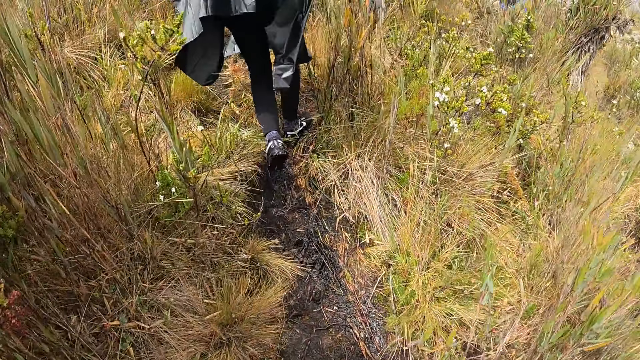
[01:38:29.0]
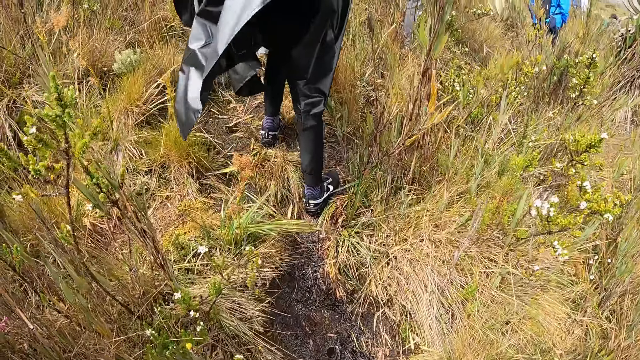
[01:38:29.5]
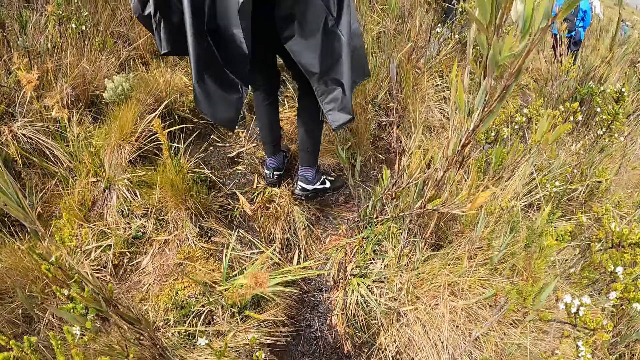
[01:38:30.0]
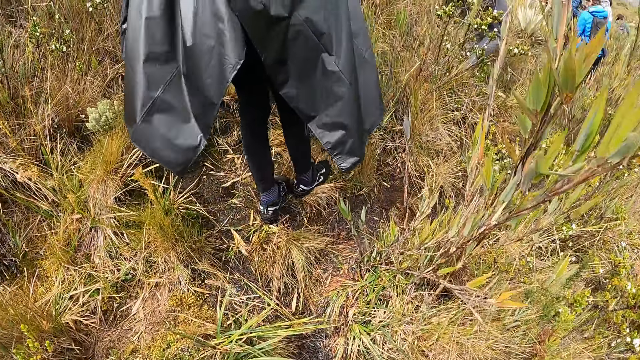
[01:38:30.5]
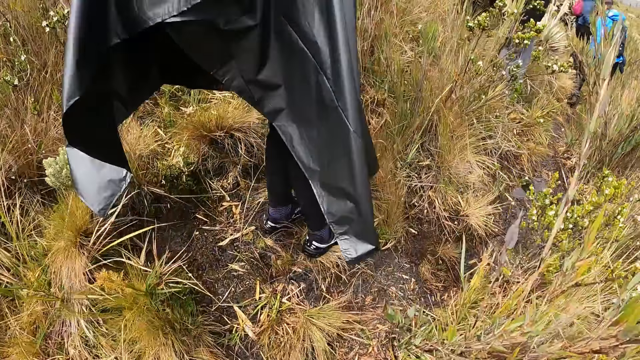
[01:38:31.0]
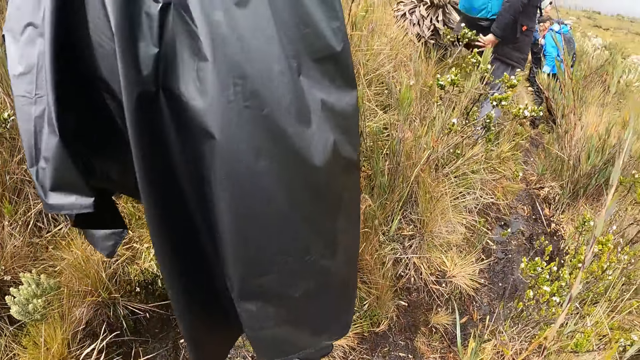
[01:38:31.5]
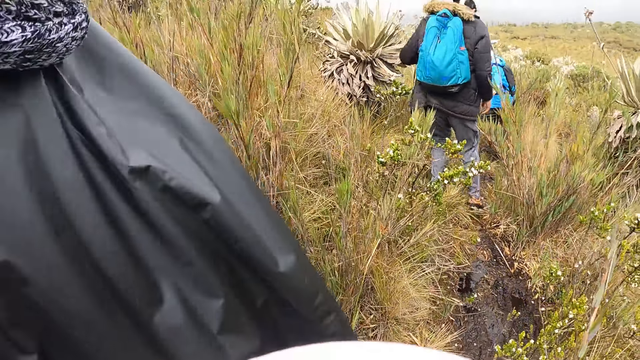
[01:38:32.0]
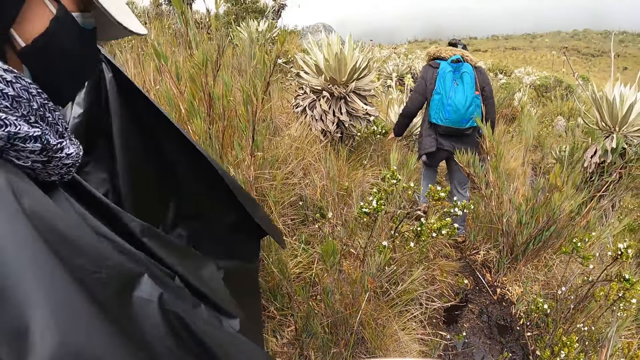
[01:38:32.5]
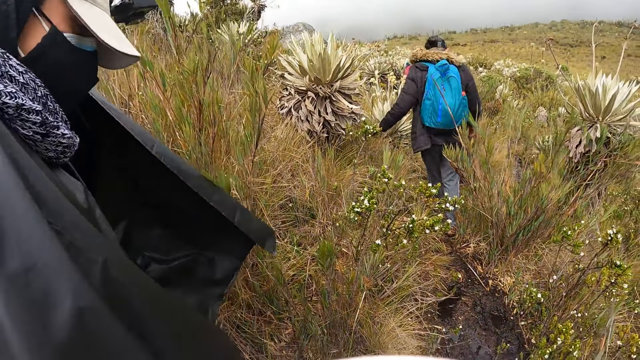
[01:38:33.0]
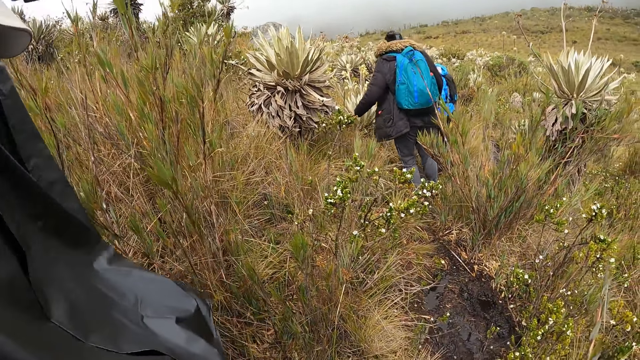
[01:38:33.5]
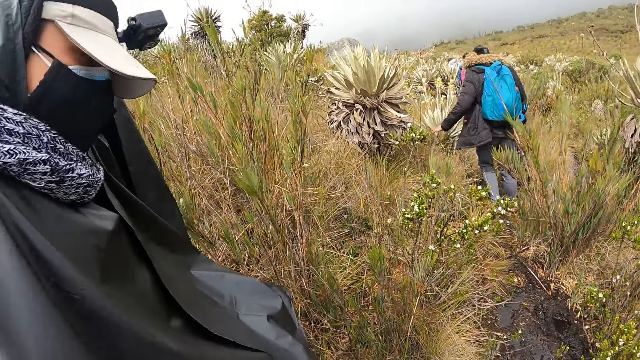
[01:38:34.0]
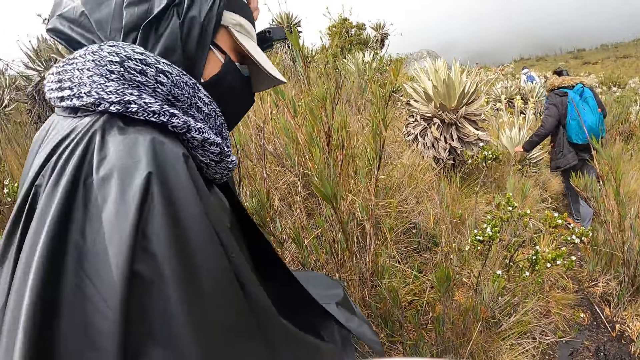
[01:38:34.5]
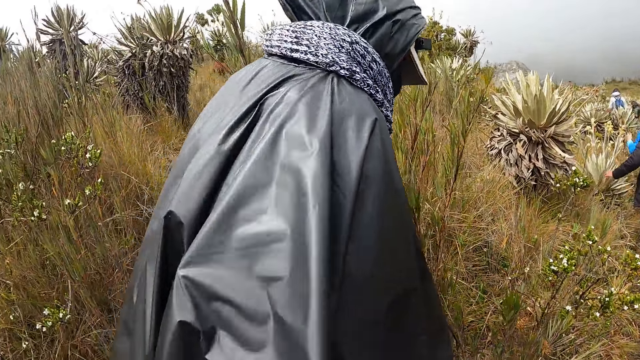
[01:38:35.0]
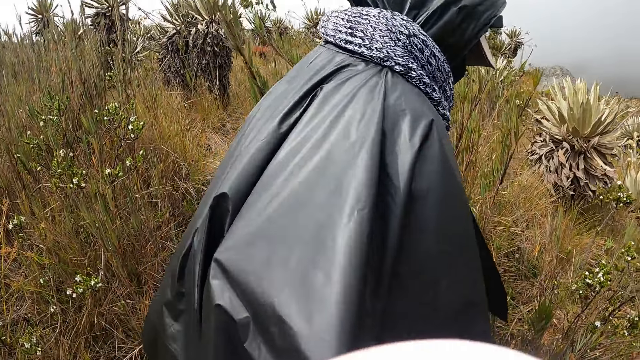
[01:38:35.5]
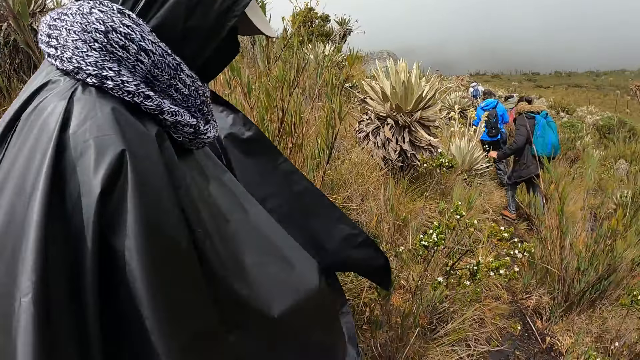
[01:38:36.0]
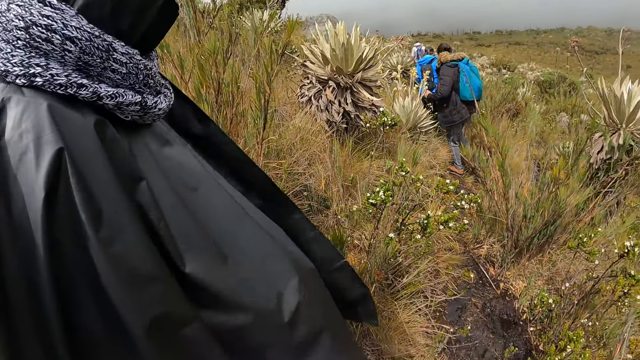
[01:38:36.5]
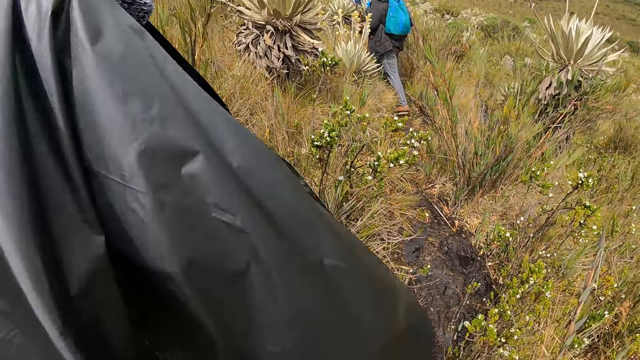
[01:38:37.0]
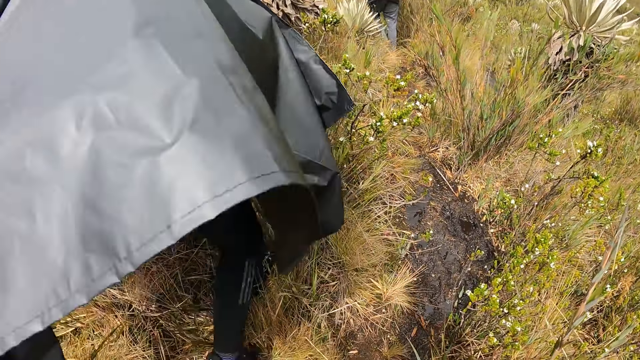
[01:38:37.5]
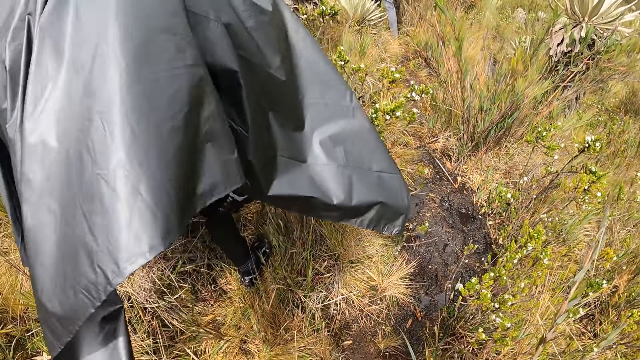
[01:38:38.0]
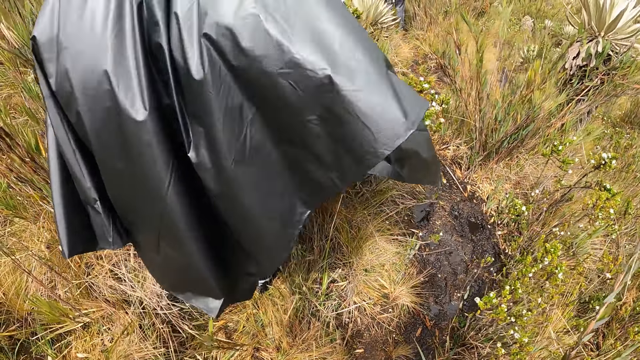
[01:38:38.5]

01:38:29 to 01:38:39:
The woman adjusts the hoodie on her jacket with her left hand. The woman walks along the path on the hill.

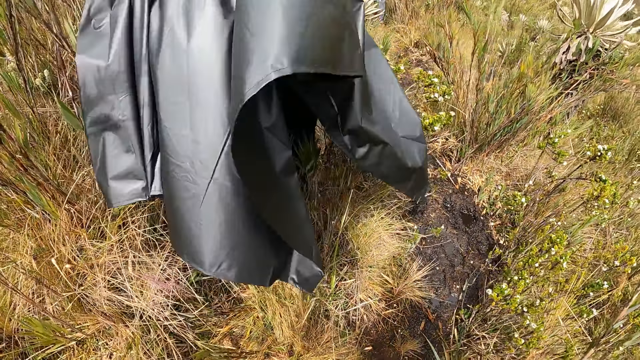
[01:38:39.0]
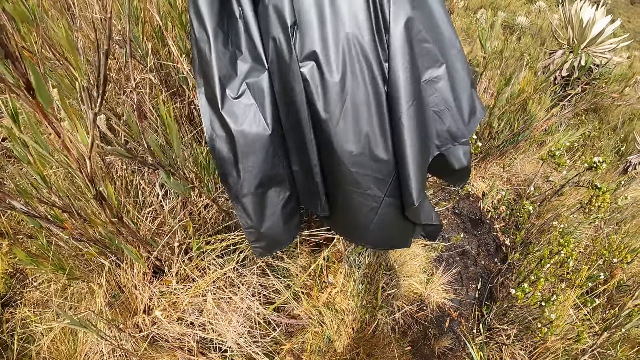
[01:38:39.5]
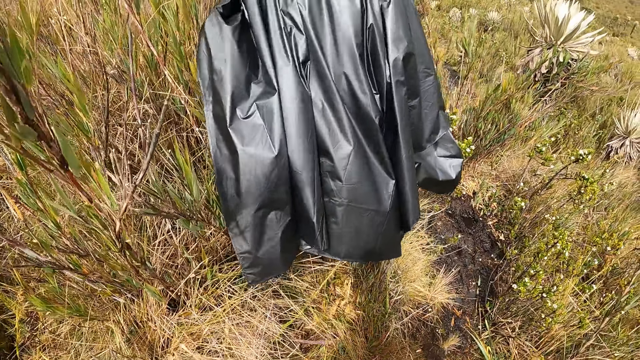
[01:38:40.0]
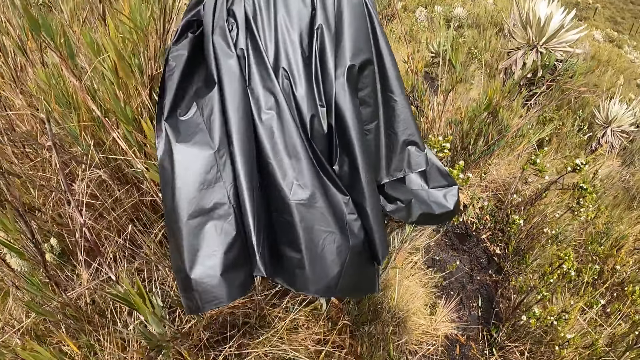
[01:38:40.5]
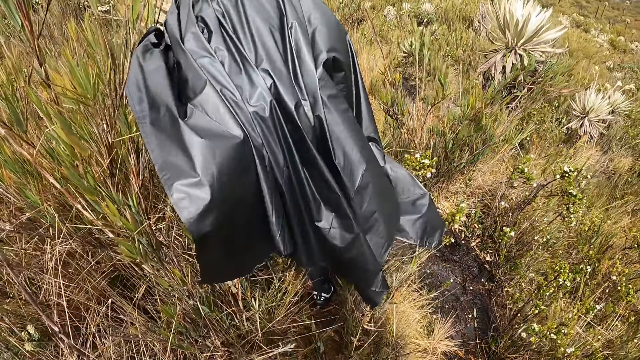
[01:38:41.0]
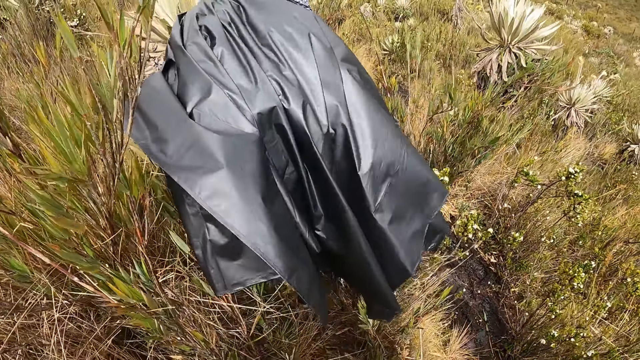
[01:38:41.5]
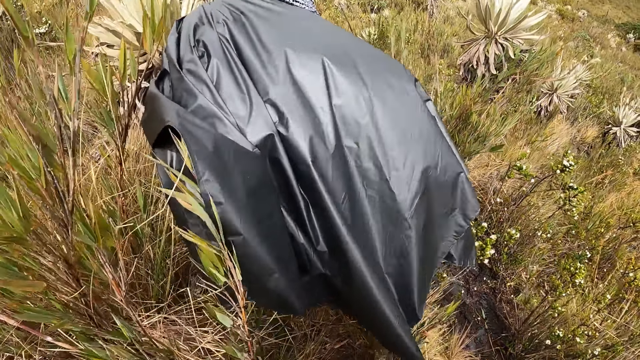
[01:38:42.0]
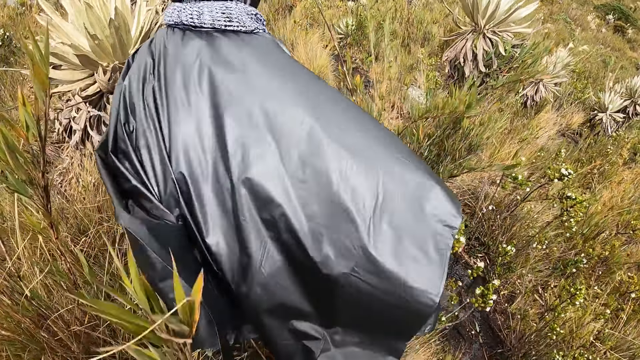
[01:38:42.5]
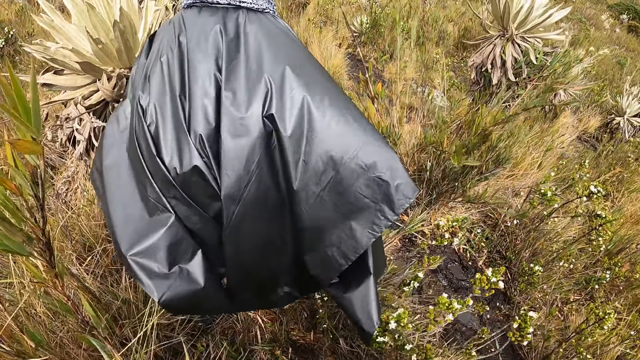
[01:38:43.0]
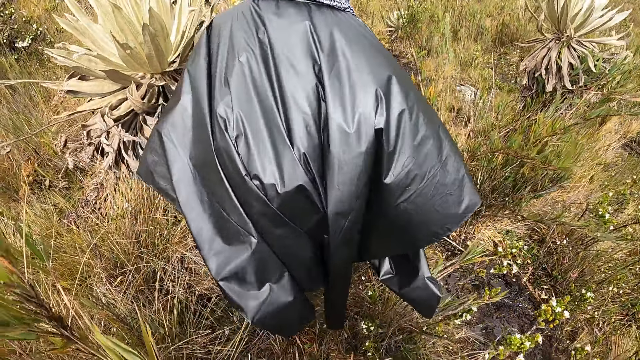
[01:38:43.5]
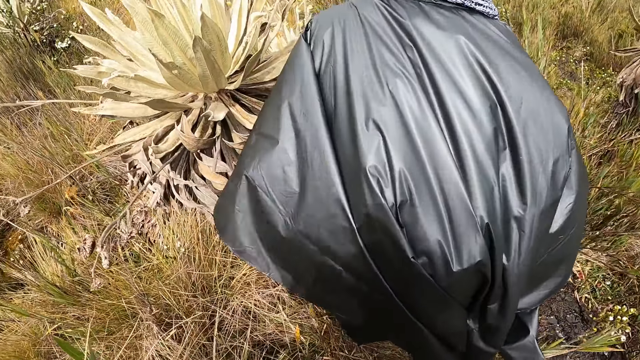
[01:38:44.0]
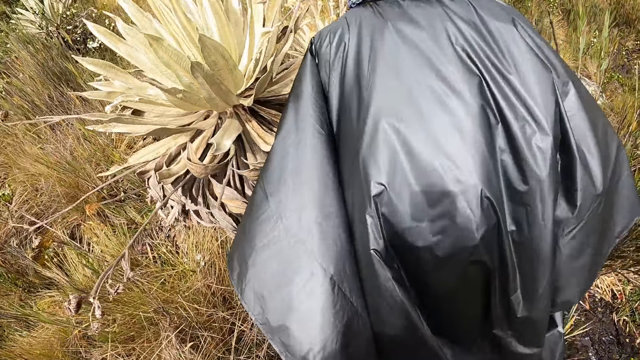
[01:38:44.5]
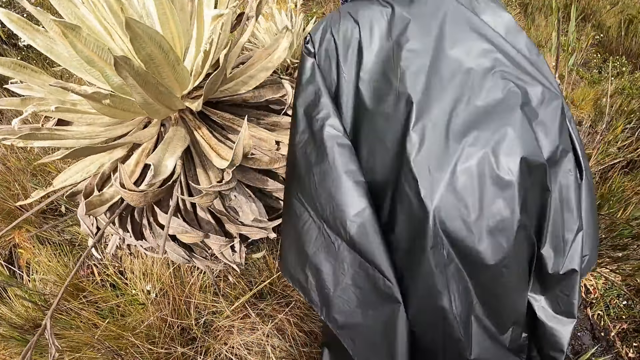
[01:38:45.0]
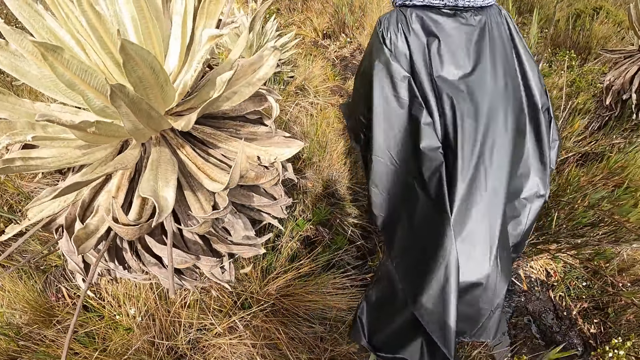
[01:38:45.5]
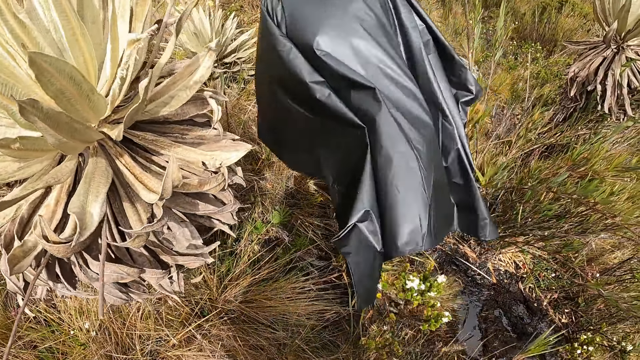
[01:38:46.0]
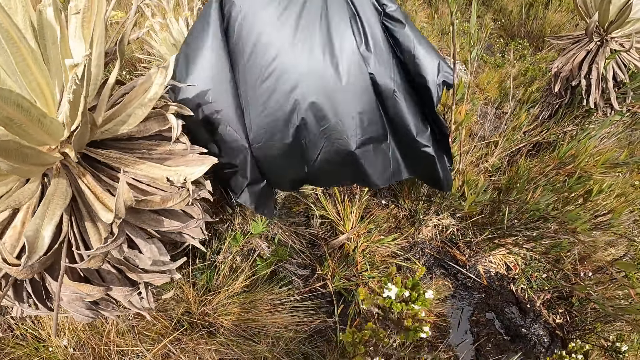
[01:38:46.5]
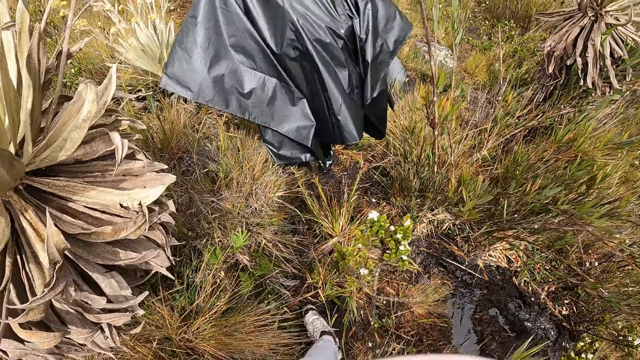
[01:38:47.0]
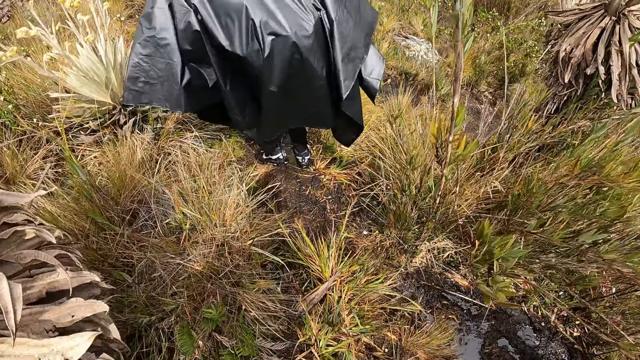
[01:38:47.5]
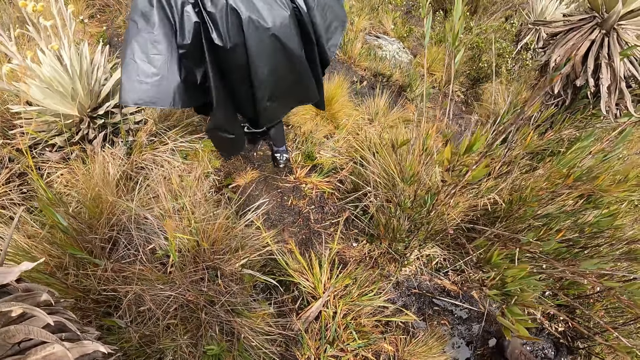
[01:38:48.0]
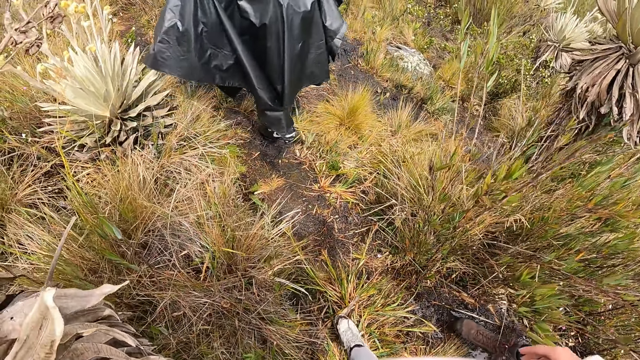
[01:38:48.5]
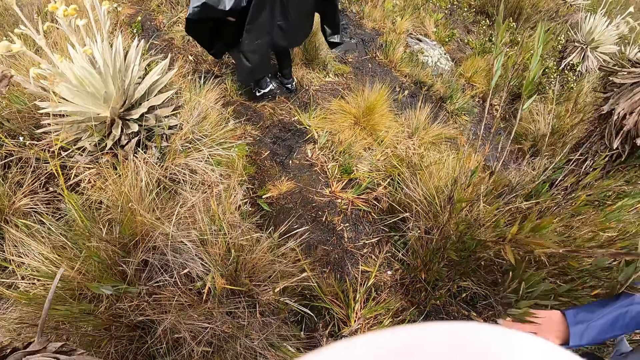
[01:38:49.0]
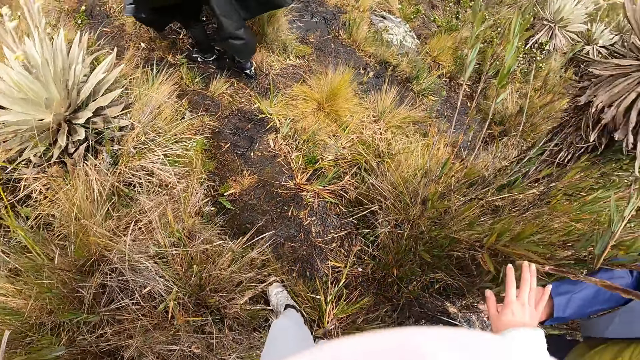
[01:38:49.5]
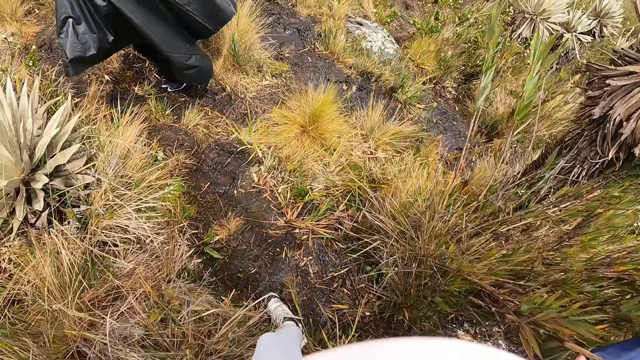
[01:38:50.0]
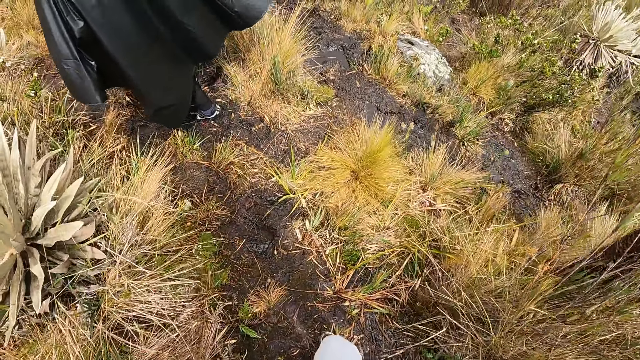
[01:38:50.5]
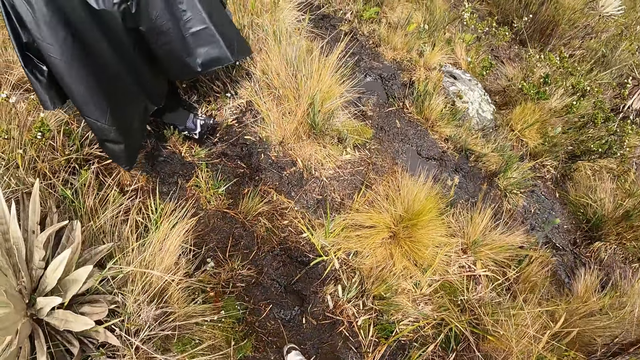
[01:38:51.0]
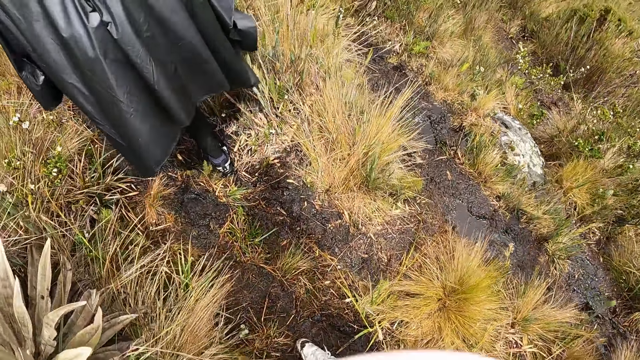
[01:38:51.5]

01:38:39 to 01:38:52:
The camera wearer walks along the path on the hill with the group of people. They hold a person's hand.
